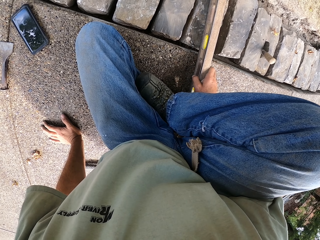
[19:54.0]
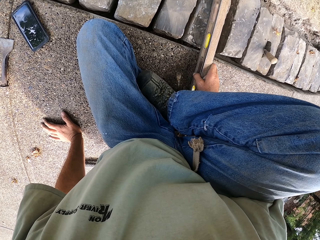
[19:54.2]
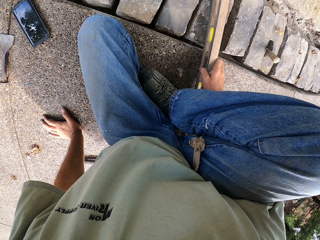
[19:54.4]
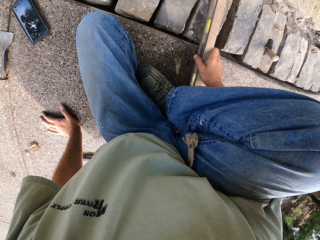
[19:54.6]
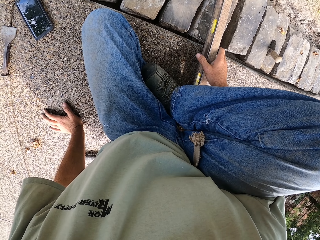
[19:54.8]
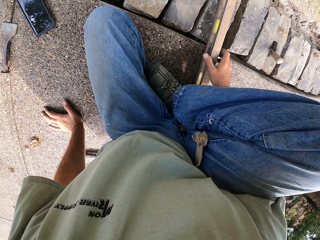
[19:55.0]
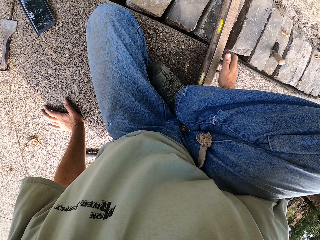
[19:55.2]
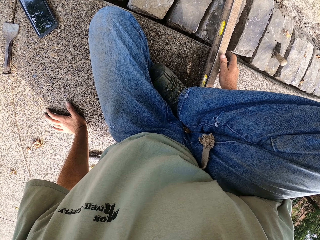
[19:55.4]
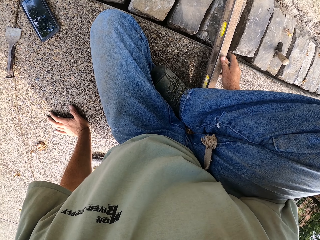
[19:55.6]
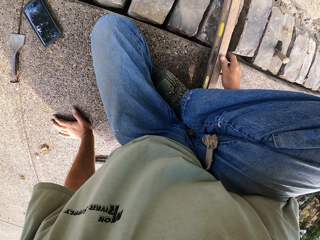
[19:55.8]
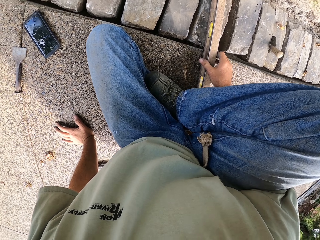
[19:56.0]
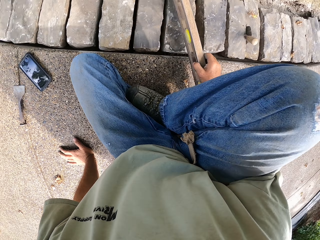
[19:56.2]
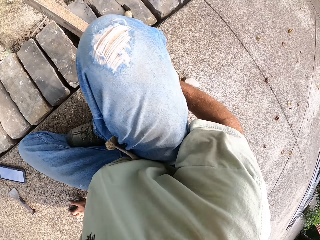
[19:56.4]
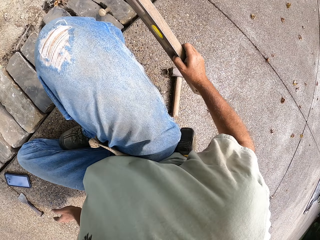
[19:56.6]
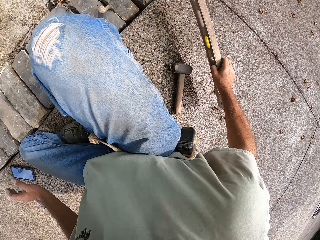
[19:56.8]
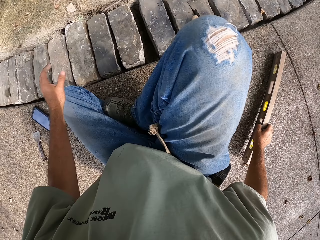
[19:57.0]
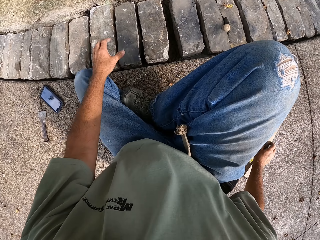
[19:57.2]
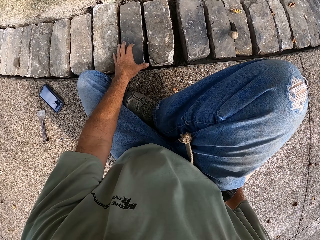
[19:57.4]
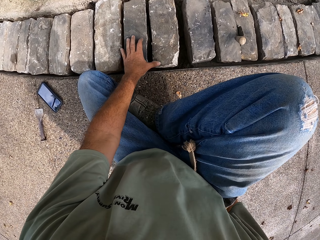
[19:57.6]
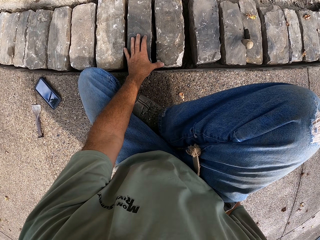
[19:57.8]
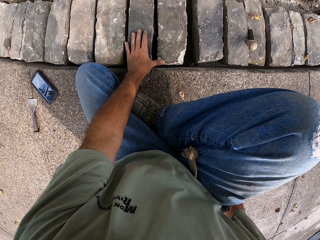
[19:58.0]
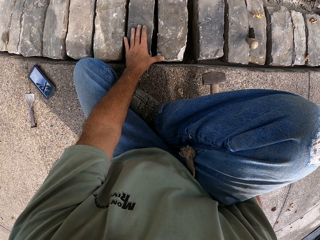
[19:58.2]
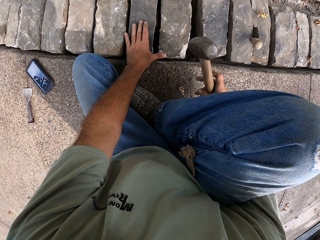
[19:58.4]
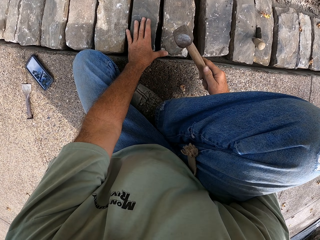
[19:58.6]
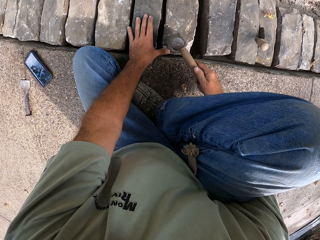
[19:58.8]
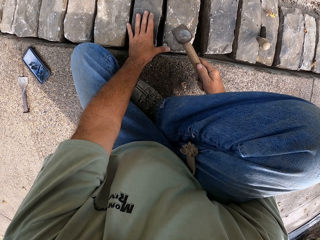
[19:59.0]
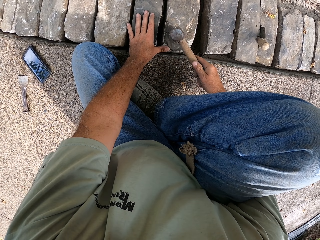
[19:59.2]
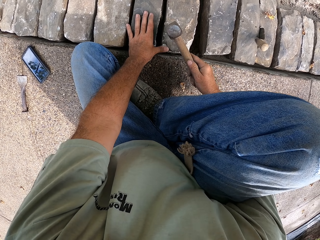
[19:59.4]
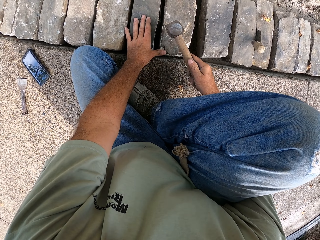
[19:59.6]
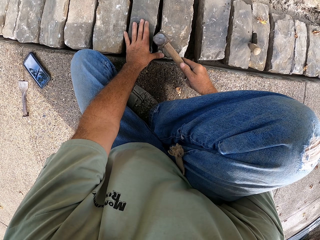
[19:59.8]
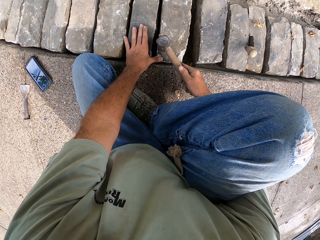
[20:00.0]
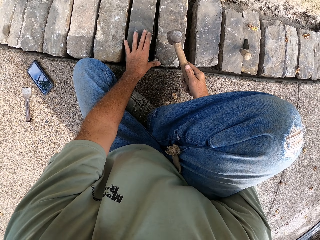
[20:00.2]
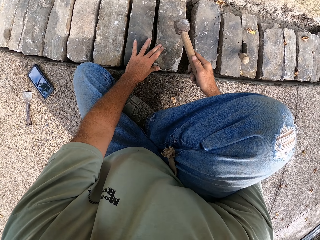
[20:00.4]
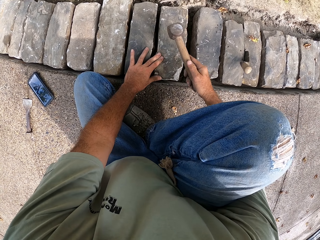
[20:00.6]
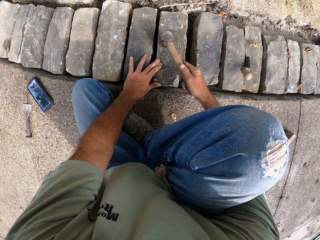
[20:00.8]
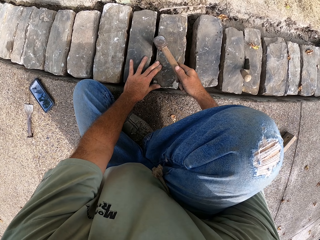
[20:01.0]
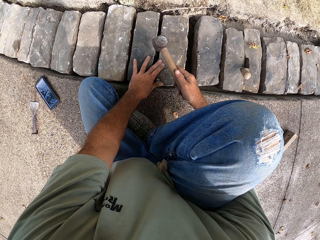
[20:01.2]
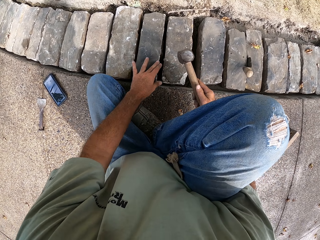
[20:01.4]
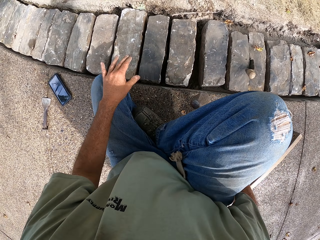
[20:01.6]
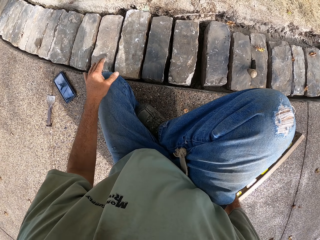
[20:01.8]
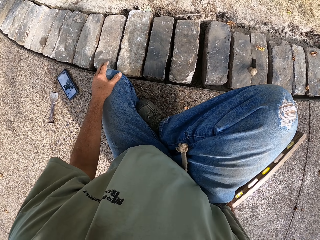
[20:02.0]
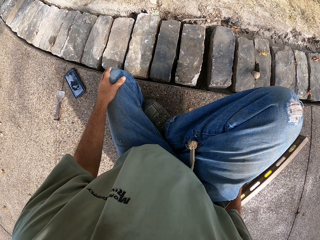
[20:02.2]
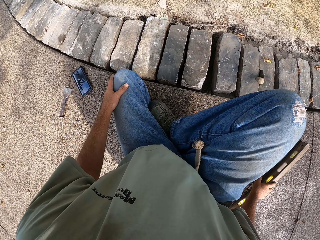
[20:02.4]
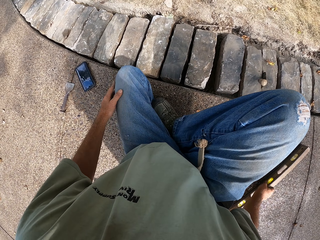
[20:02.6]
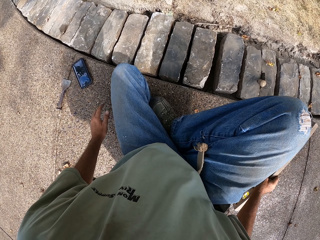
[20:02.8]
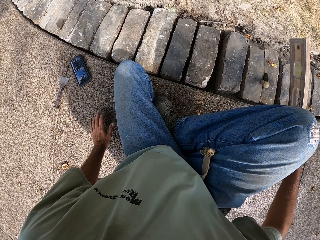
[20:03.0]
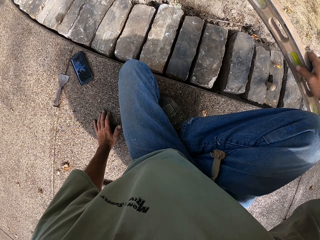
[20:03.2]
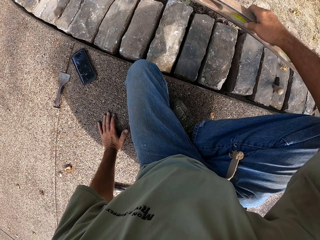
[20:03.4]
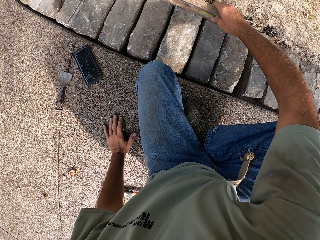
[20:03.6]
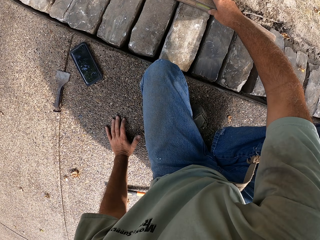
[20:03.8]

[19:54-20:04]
The camera wearer puts the spirit level on the ground. They hit the stone with a hammer. They pick up the spirit level.

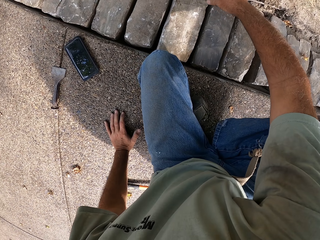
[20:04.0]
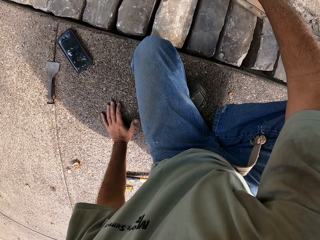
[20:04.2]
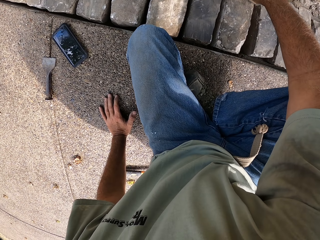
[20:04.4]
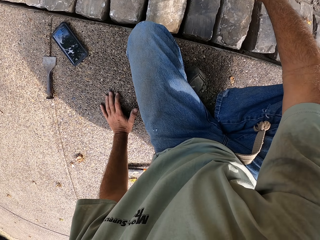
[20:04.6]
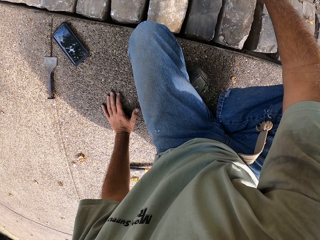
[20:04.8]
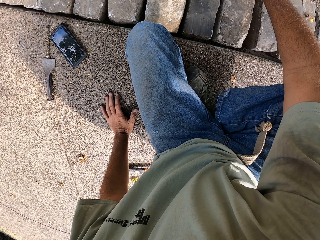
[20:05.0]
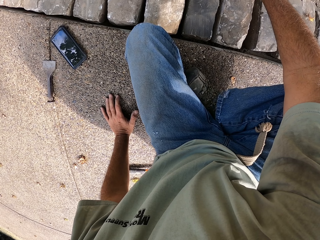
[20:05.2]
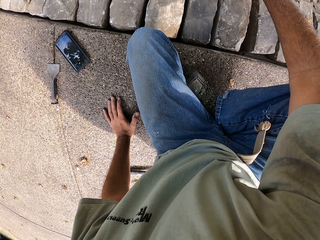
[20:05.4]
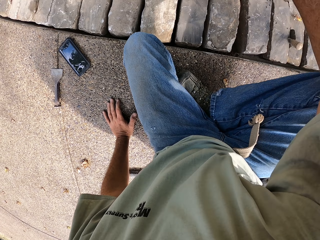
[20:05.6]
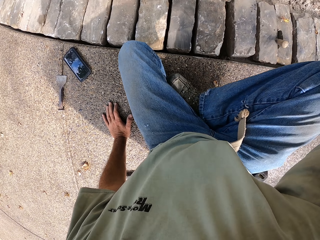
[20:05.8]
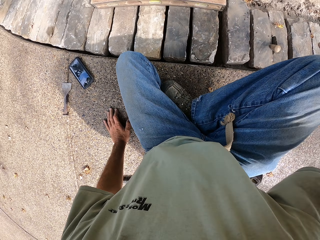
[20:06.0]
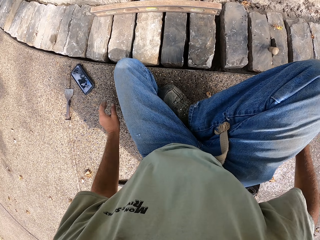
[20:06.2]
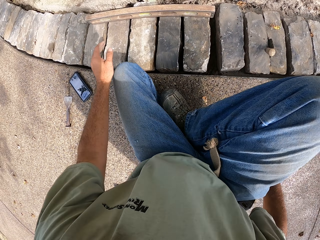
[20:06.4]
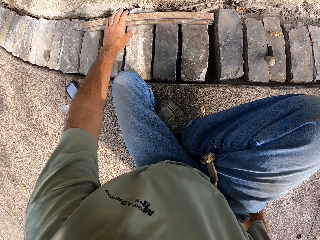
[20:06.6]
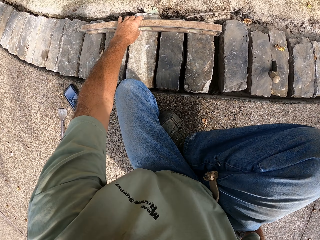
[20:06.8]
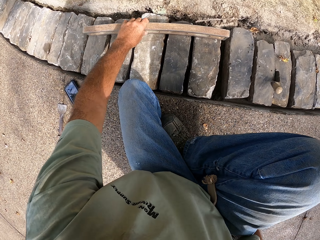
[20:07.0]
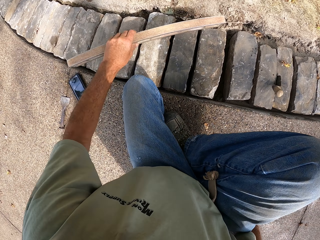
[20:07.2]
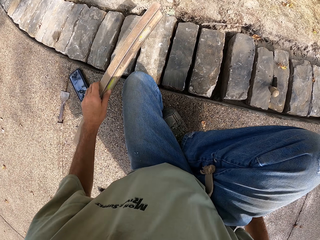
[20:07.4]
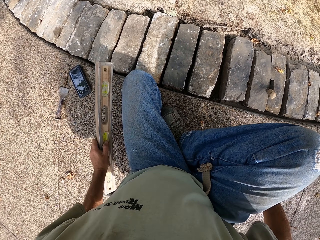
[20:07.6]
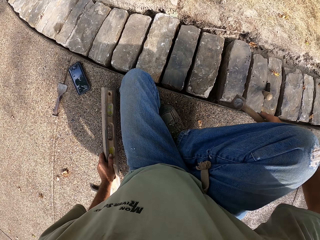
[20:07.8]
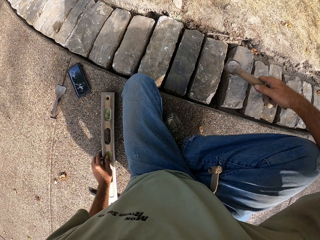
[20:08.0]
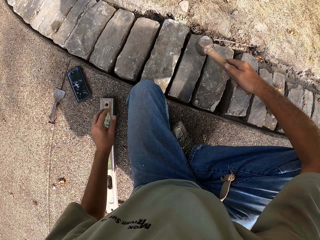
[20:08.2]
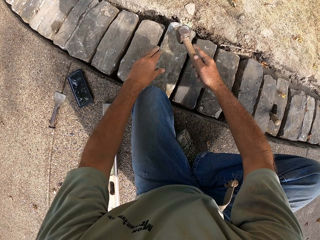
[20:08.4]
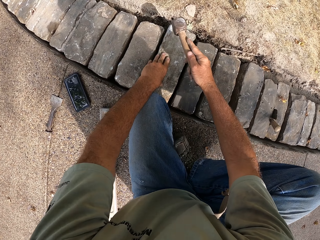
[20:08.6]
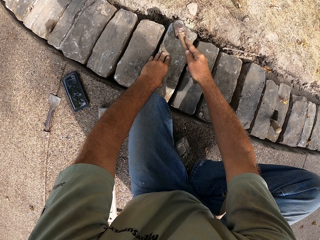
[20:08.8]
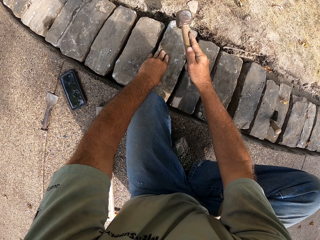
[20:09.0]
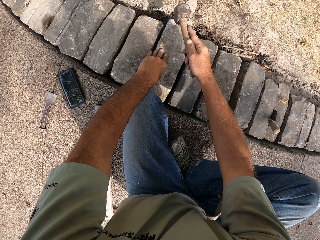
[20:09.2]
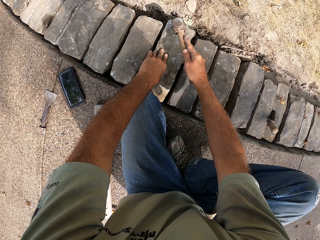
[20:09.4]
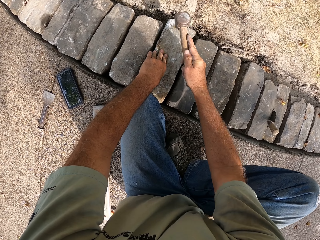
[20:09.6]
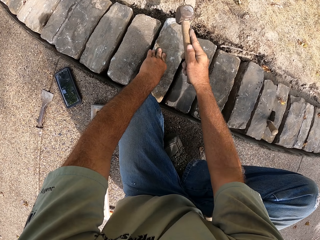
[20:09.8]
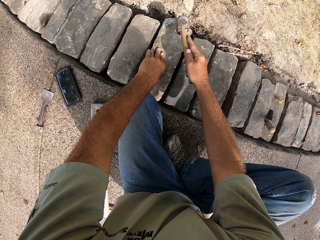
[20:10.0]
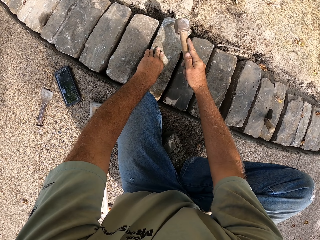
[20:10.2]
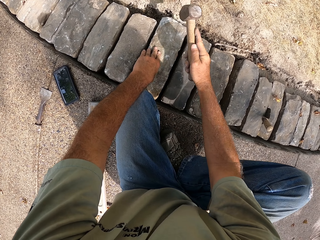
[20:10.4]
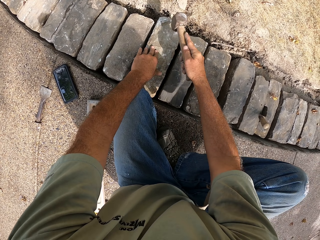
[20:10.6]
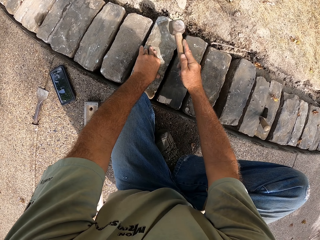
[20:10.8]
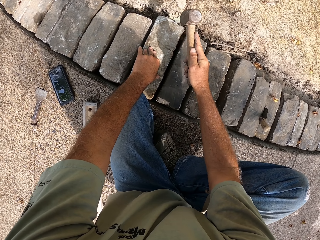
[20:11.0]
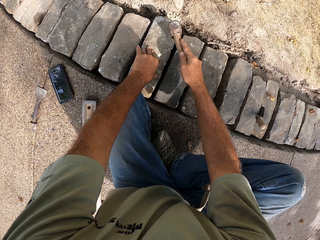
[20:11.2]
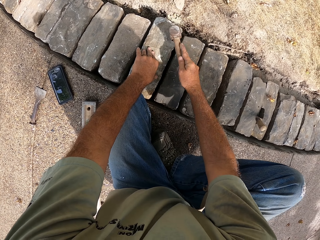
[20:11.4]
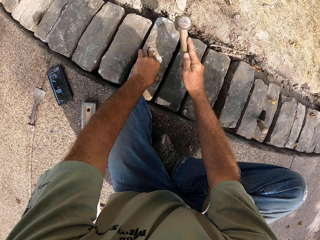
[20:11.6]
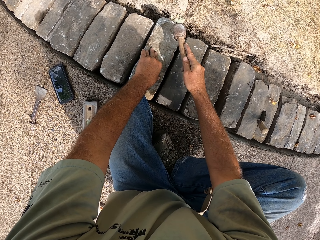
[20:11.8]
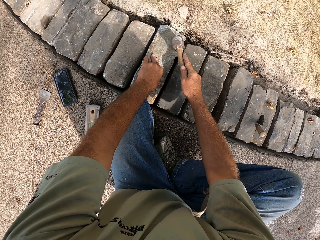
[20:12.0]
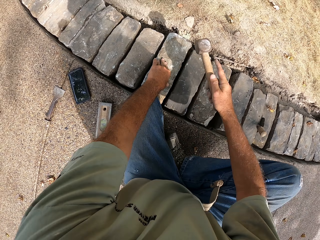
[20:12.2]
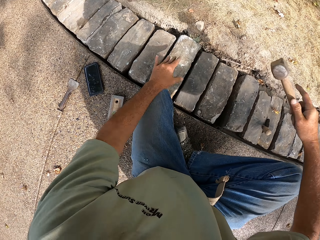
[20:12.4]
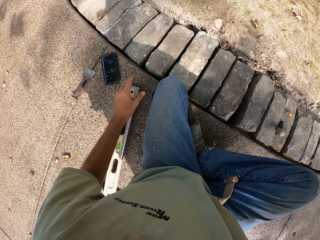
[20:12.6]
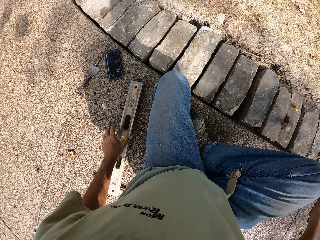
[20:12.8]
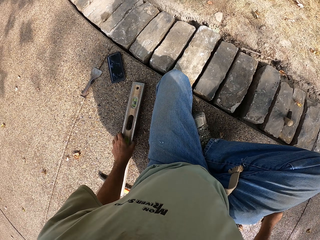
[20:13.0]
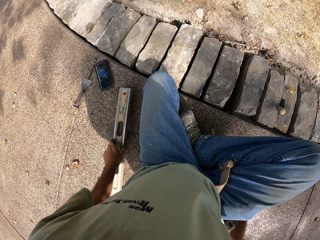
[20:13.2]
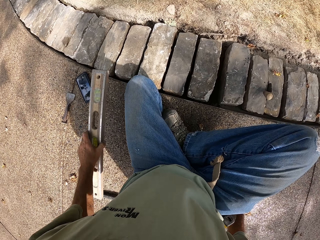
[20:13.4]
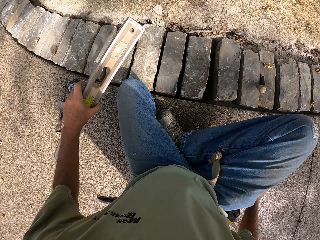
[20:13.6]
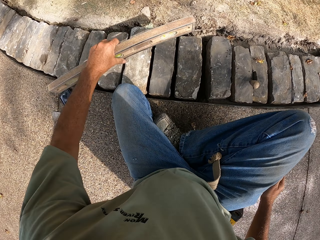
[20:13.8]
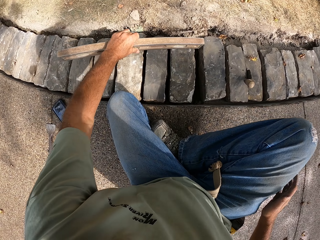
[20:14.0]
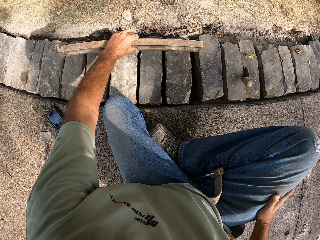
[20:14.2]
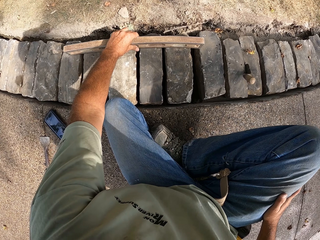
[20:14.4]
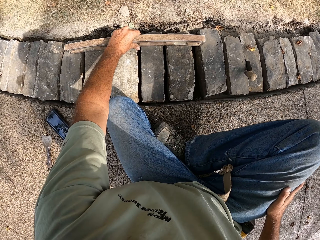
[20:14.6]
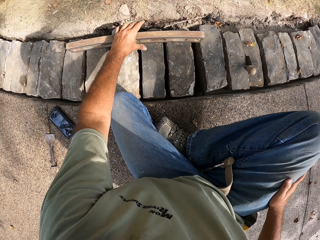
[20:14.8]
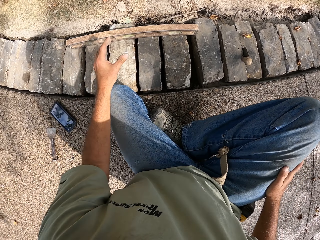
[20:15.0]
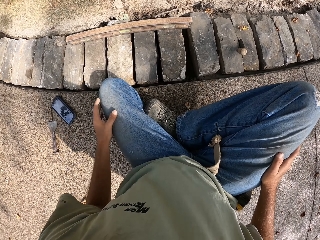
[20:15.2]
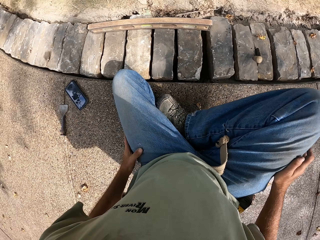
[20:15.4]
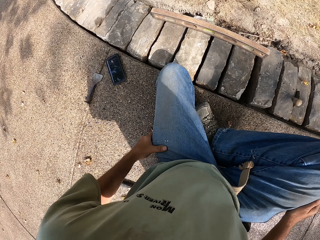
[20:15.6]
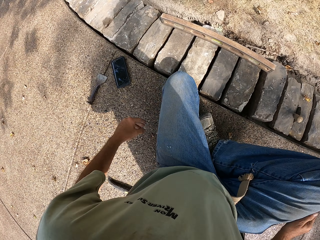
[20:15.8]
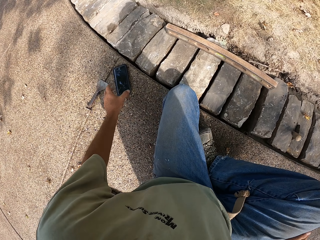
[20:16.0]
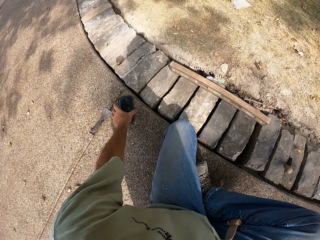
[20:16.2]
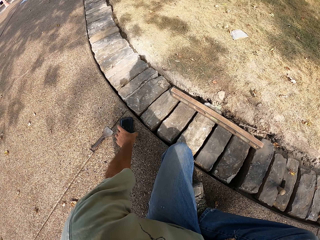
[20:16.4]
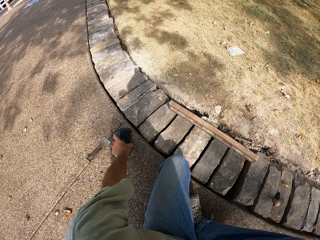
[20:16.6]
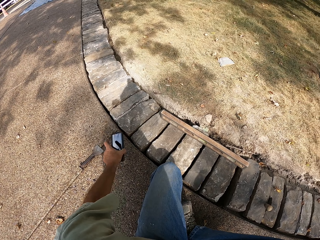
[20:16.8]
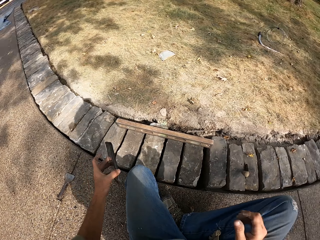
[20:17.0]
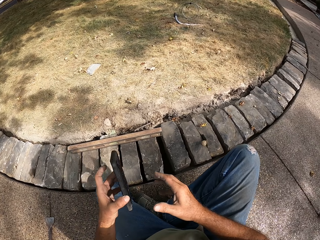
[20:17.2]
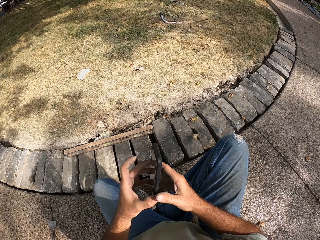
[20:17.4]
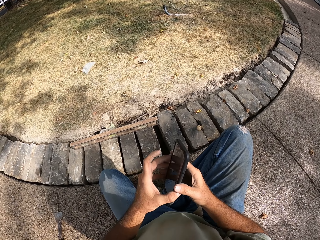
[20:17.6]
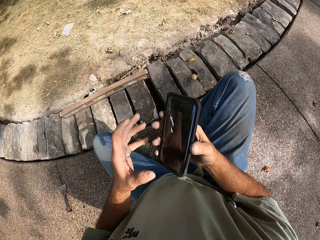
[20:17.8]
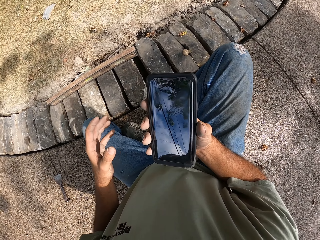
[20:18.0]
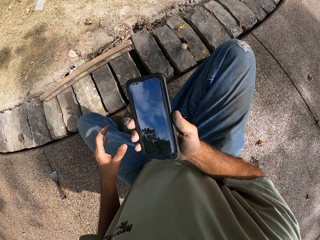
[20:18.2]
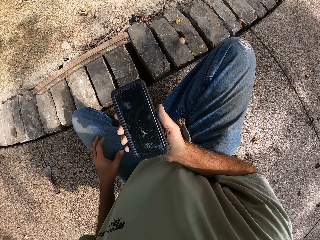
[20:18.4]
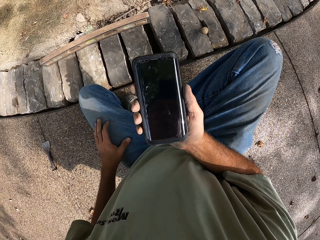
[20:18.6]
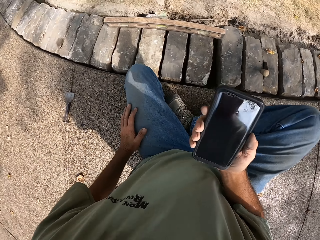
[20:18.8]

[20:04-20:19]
The camera wearer puts the spirit level on the ground. They pick up the spirit level. They pick up a hammer. They put the spirit level on the ground. They hit a stone with the hammer. They pick up the spirit level. They put the spirit level on the ground. They pick up a phone.
